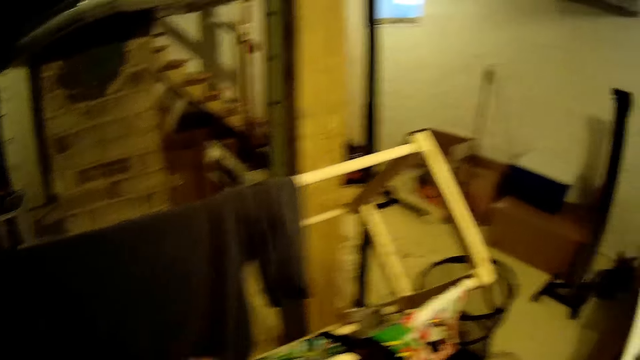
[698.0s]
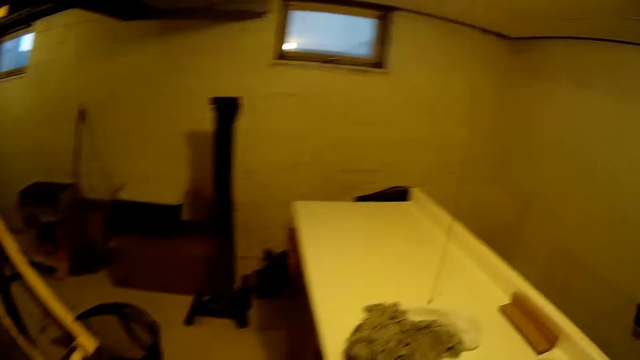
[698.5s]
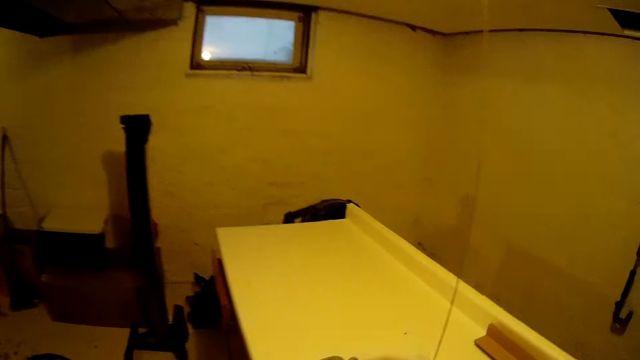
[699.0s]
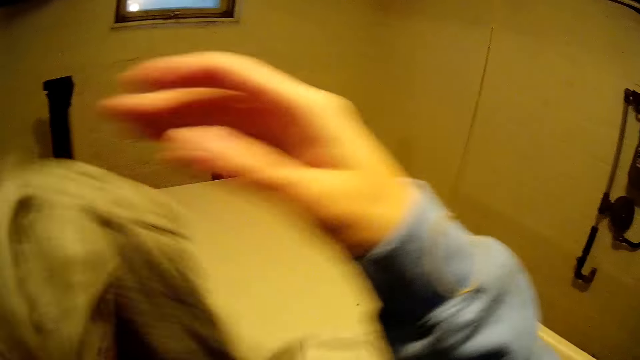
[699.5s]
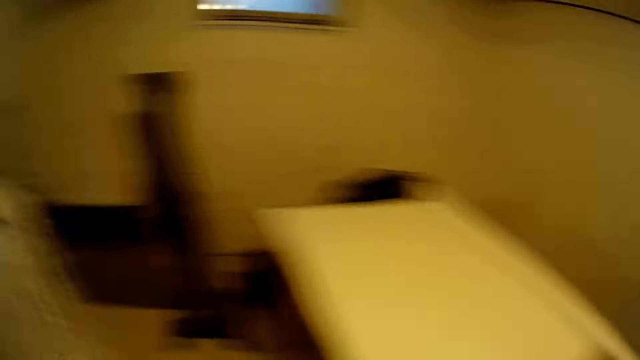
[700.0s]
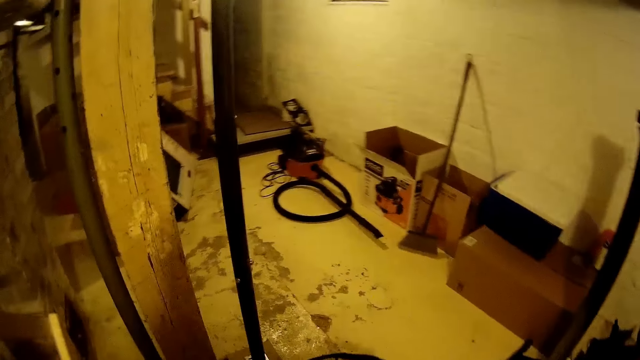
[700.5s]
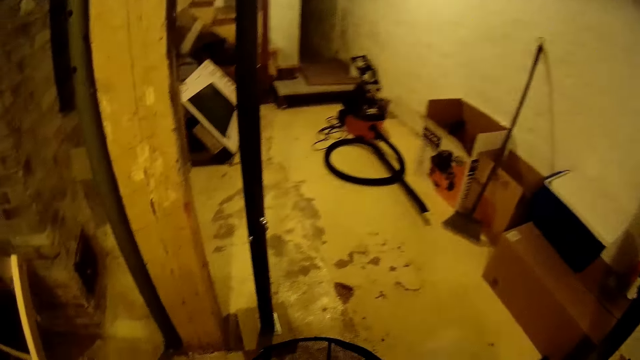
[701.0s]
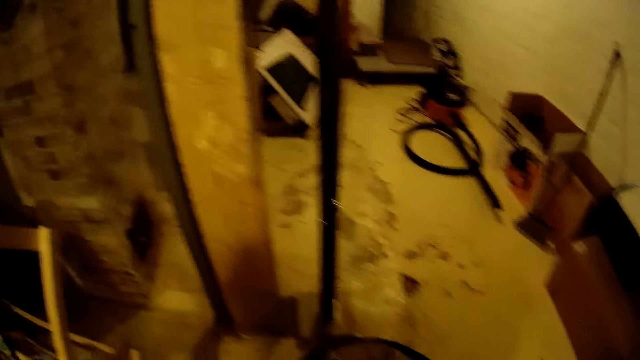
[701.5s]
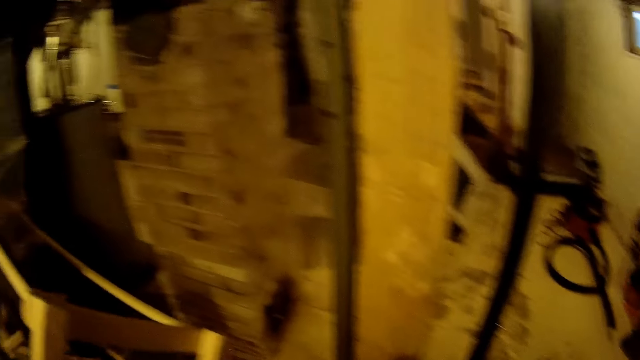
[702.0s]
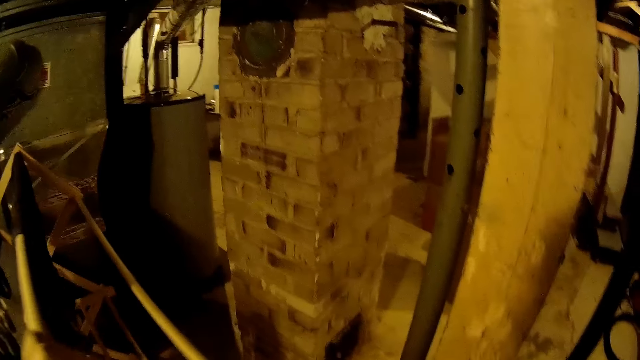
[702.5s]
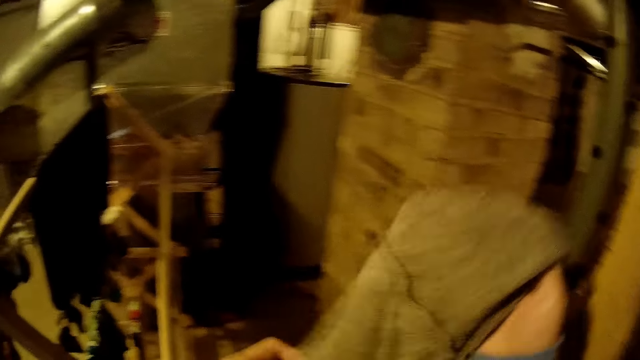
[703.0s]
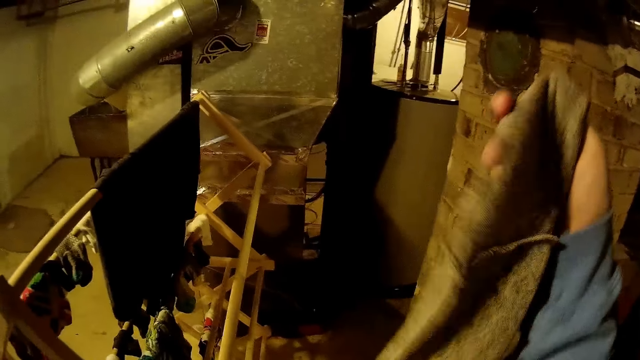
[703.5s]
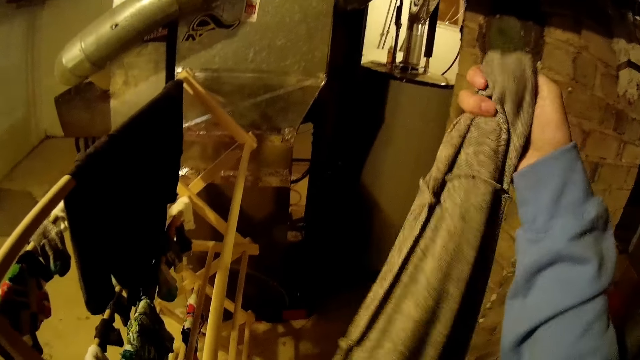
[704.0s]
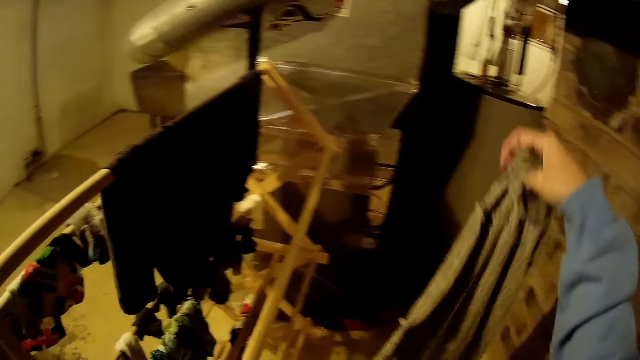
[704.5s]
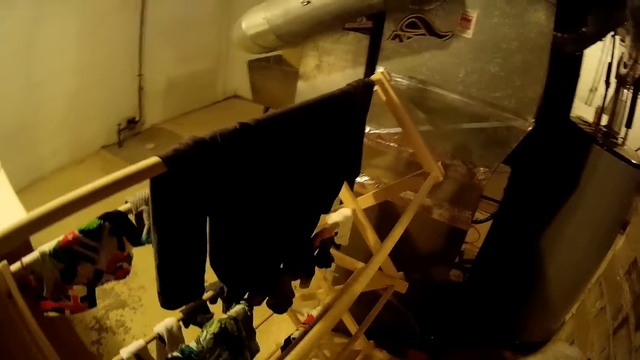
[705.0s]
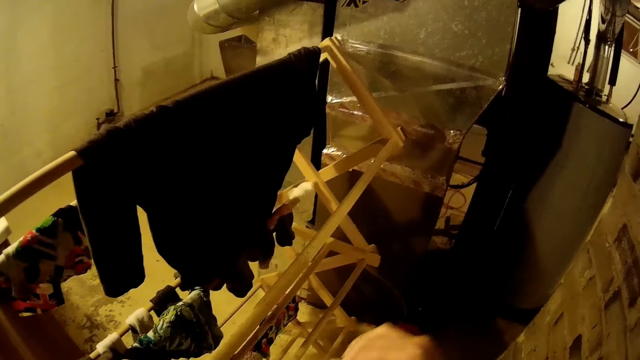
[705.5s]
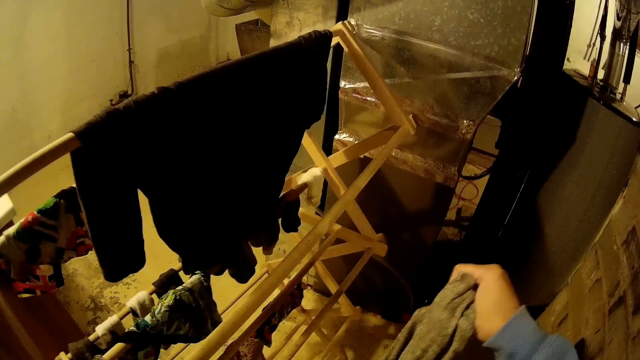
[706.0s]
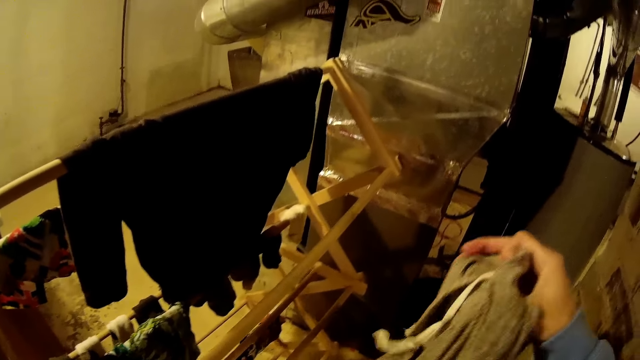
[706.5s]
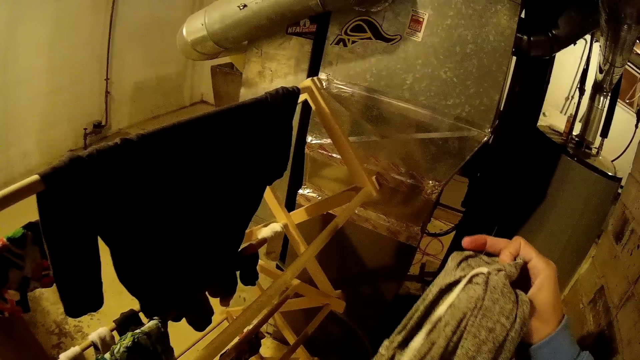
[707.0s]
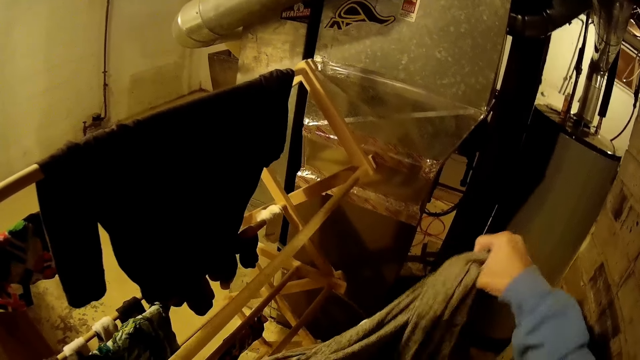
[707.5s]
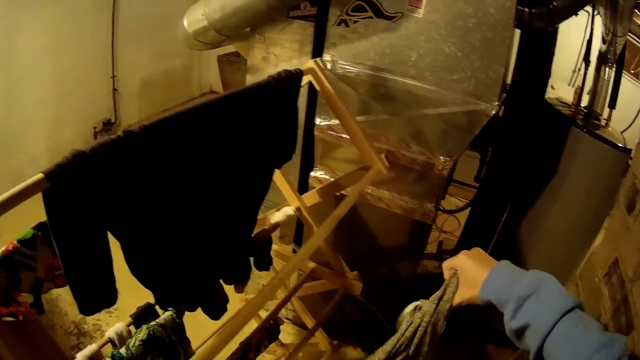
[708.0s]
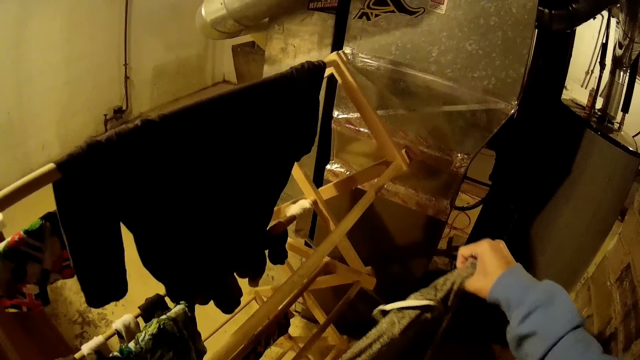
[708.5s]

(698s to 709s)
The camera wearer holds a cloth with her right hand. She picks the cloth from the table. She lifts the cloth.

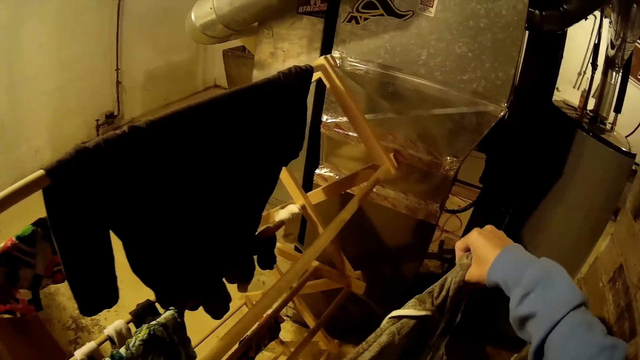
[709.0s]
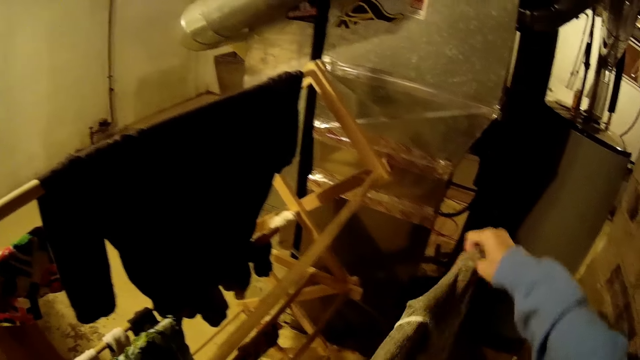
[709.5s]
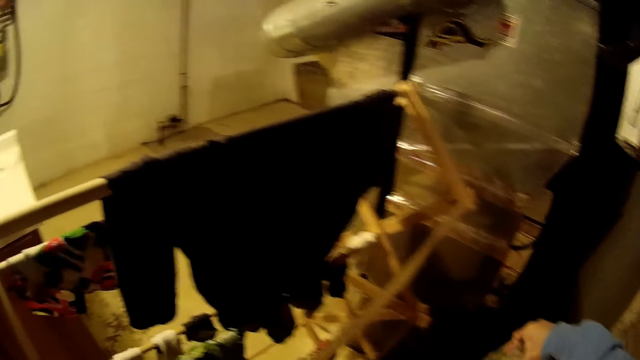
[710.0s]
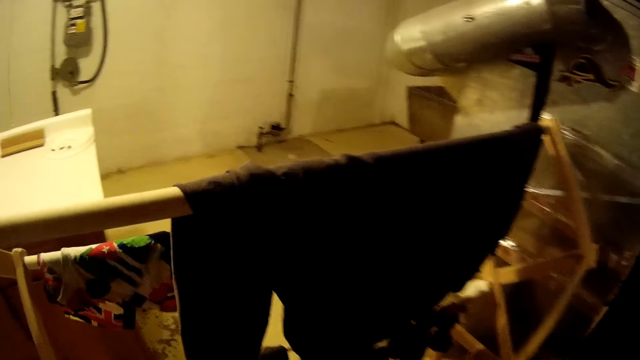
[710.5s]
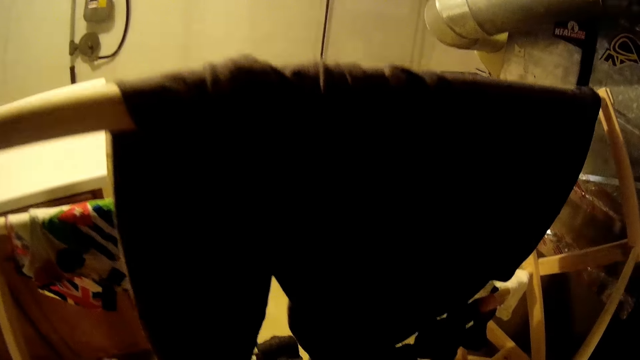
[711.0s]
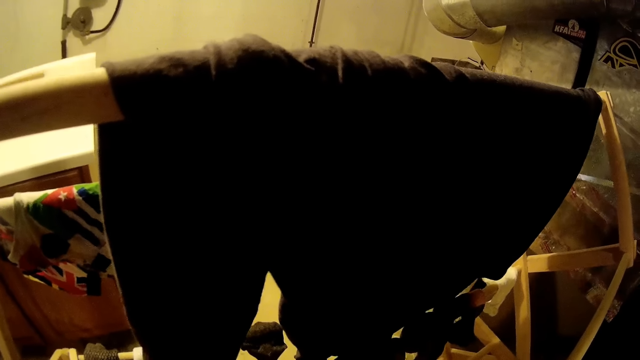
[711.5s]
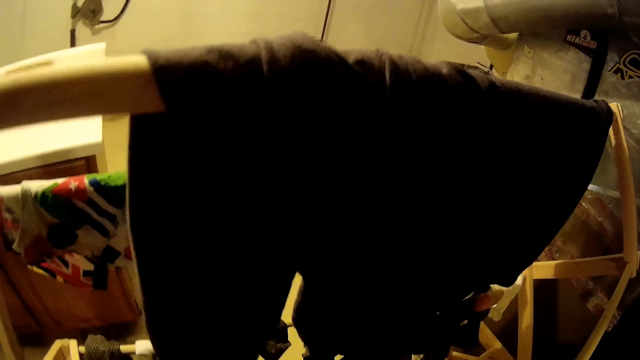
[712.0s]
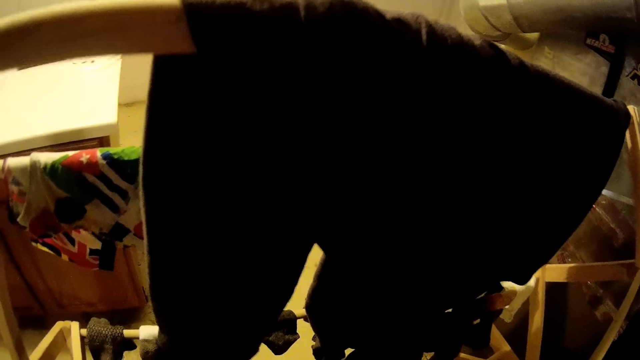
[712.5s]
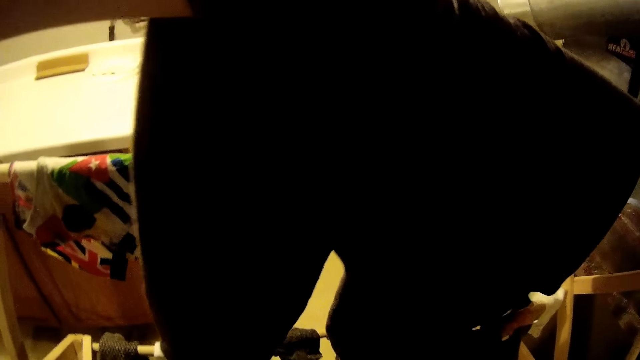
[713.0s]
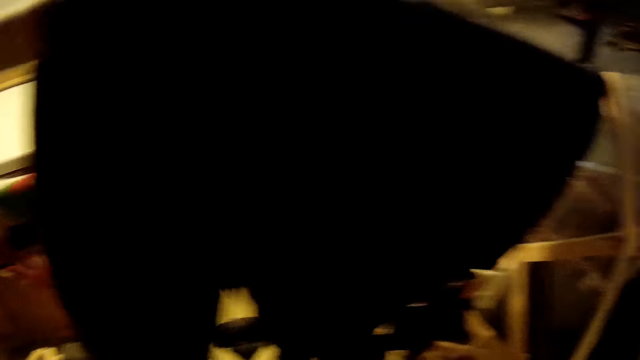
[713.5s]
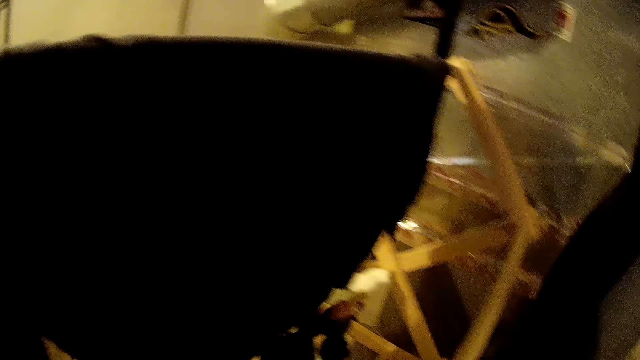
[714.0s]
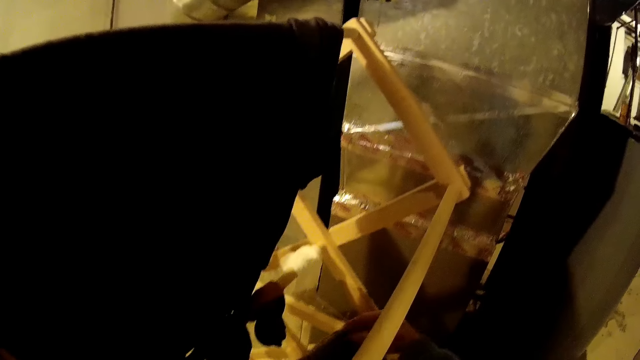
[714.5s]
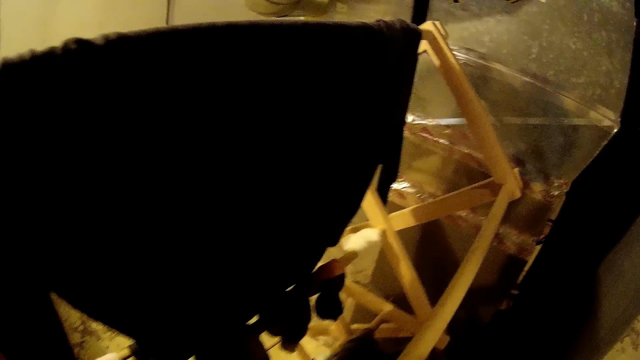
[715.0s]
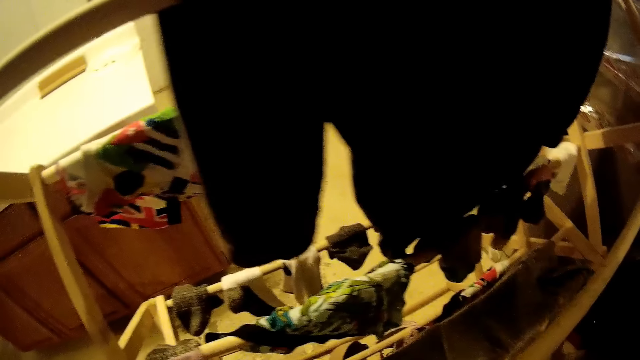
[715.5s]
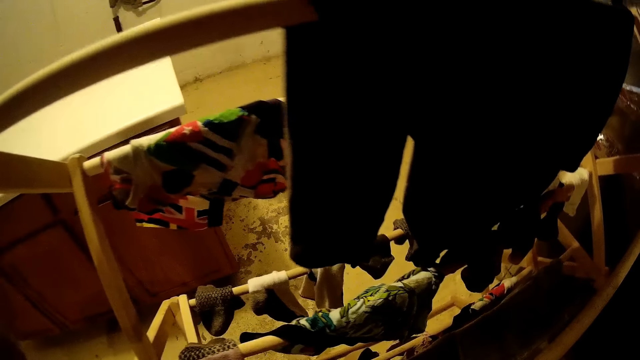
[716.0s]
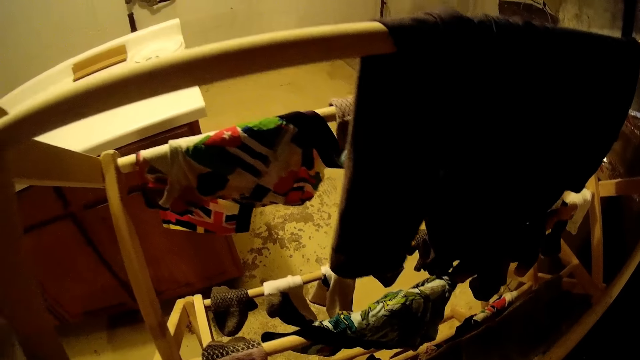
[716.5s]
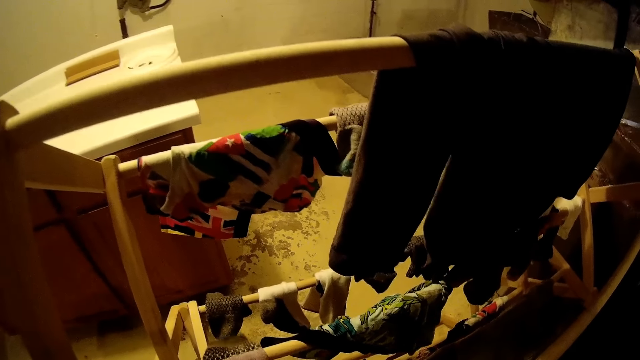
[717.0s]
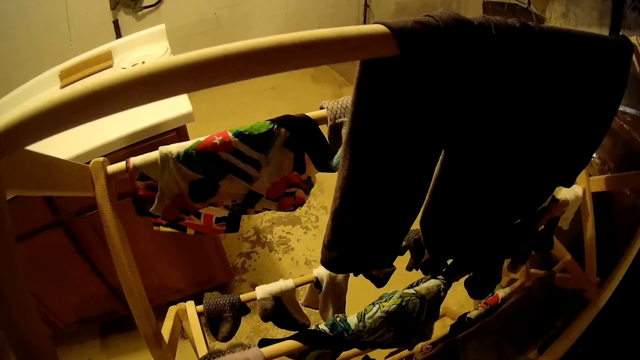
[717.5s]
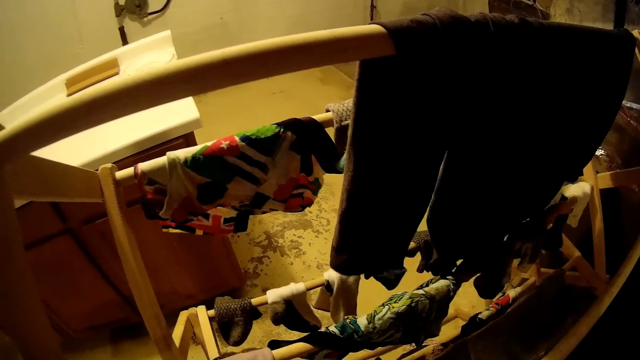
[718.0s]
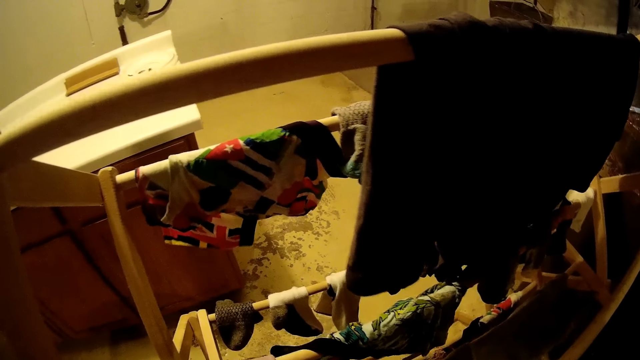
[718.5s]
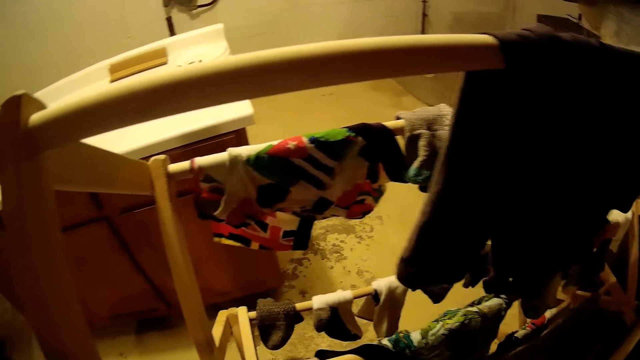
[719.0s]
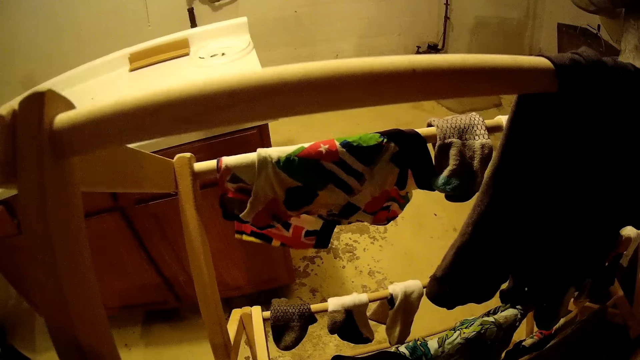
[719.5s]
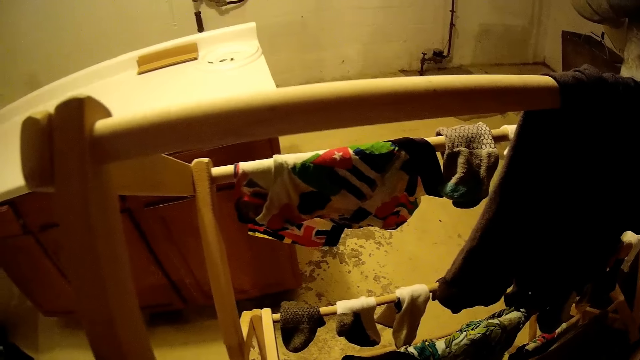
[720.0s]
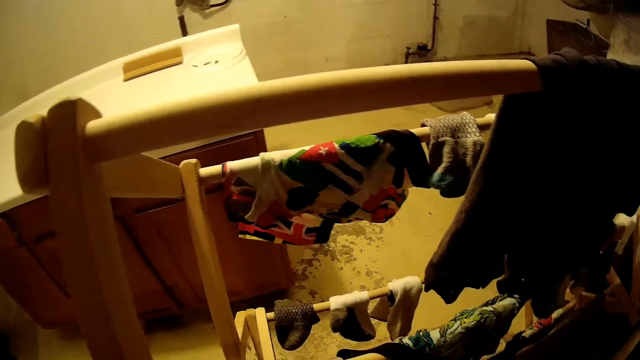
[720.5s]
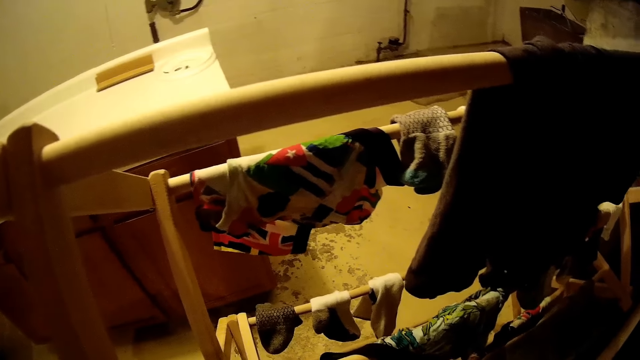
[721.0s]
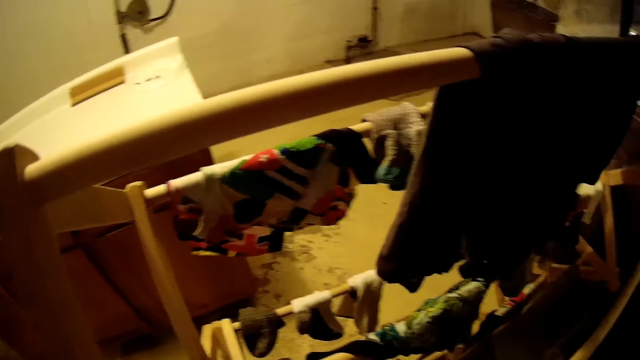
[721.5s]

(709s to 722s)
The camera wearer hangs the clothes on a clothes rack.
